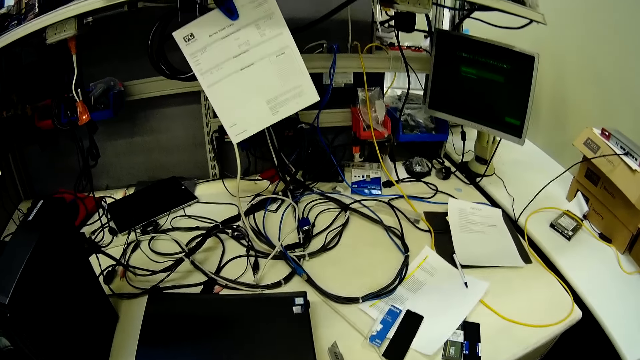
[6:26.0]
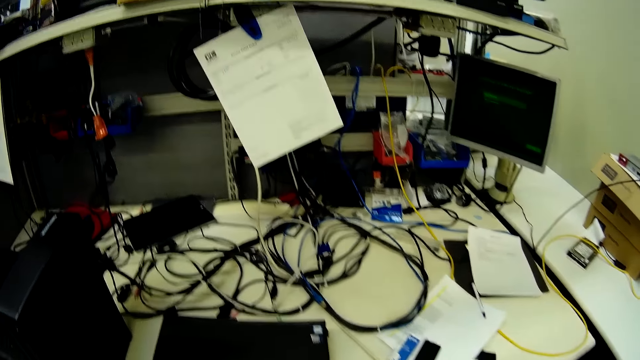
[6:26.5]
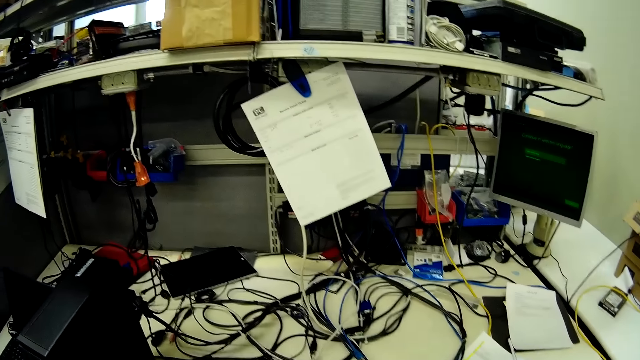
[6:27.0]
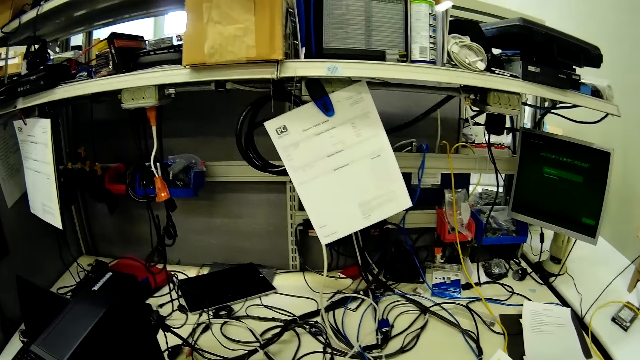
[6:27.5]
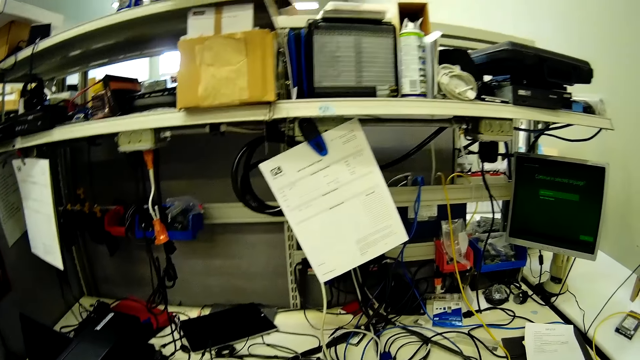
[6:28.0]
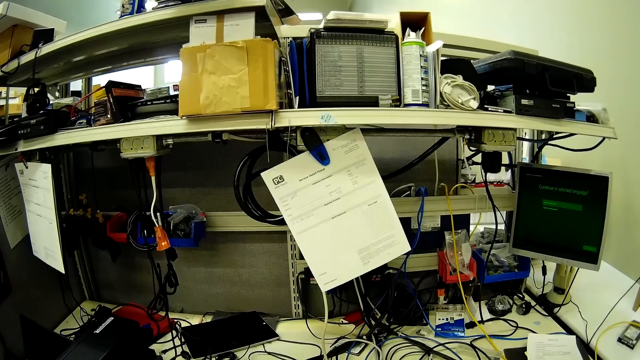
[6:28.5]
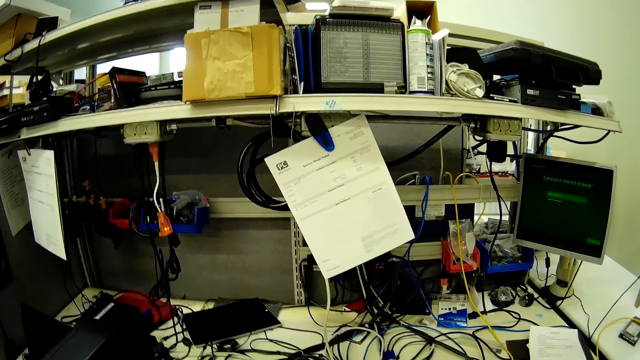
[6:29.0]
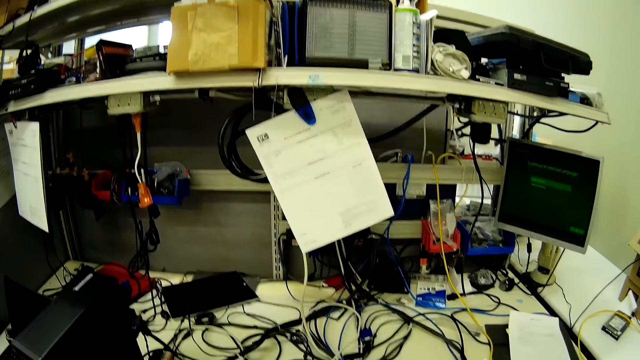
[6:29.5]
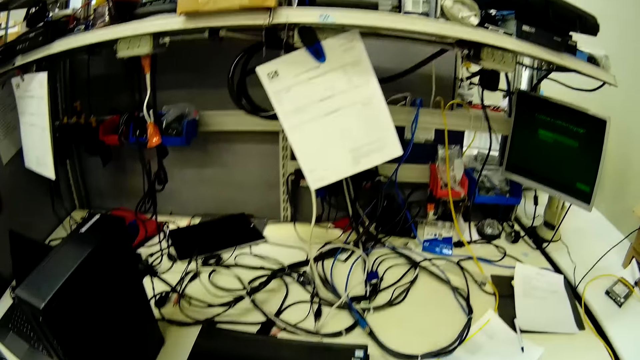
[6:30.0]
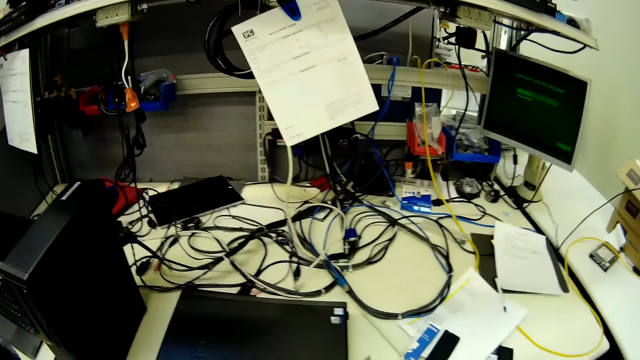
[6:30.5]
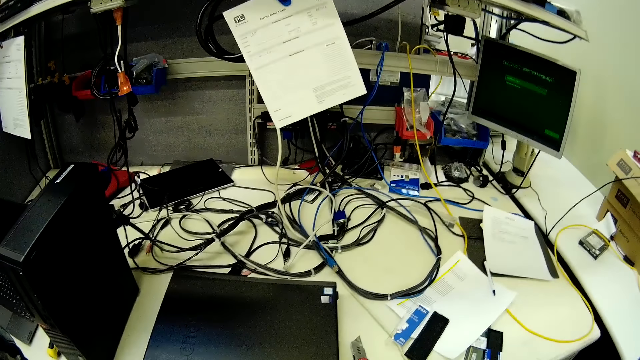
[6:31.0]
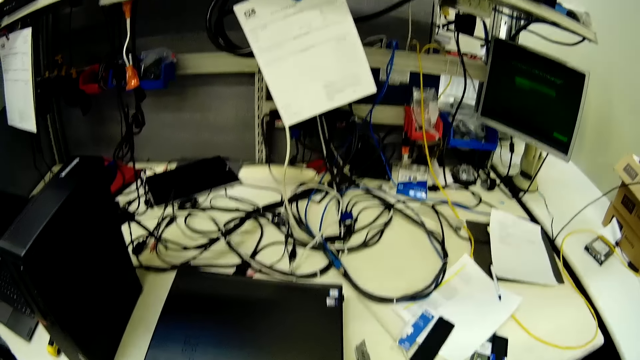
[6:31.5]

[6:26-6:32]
The camera wearer turns the head.

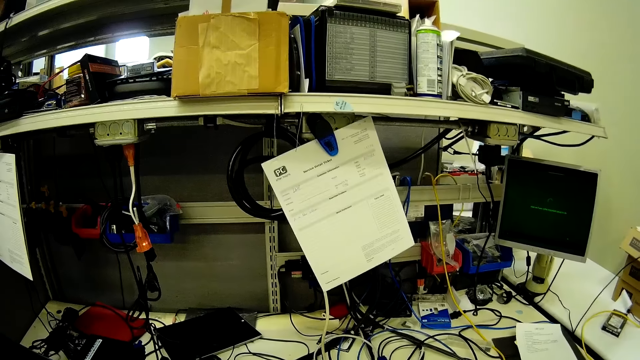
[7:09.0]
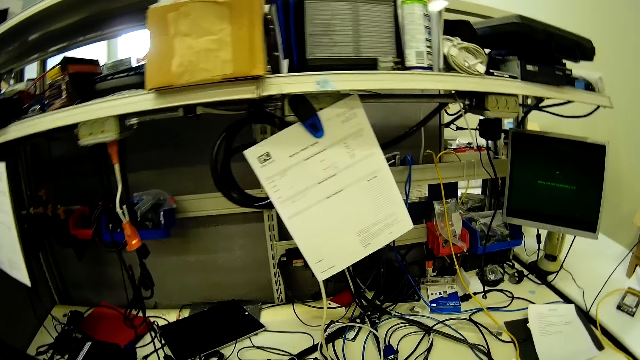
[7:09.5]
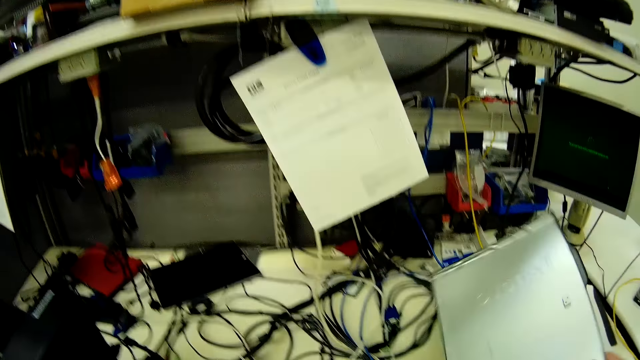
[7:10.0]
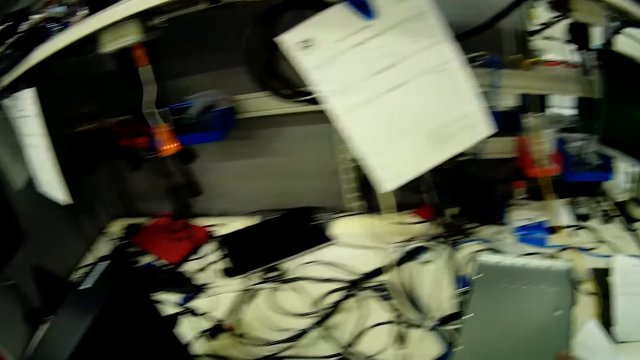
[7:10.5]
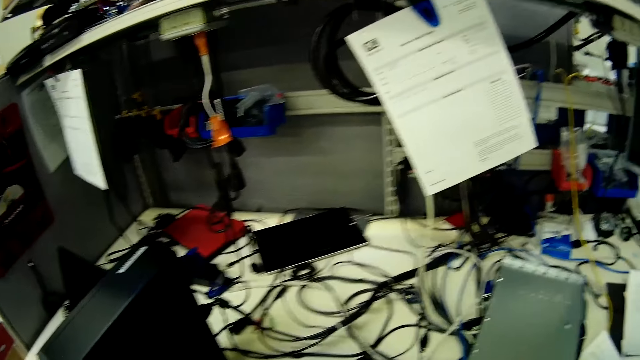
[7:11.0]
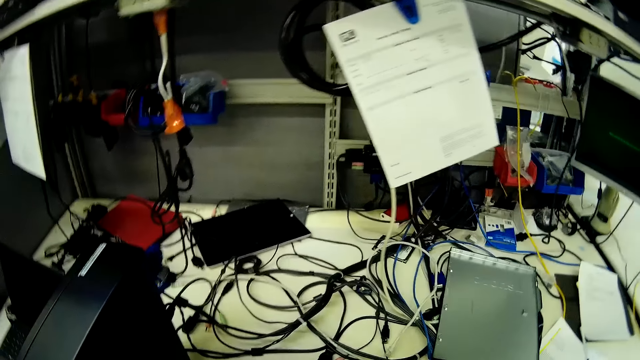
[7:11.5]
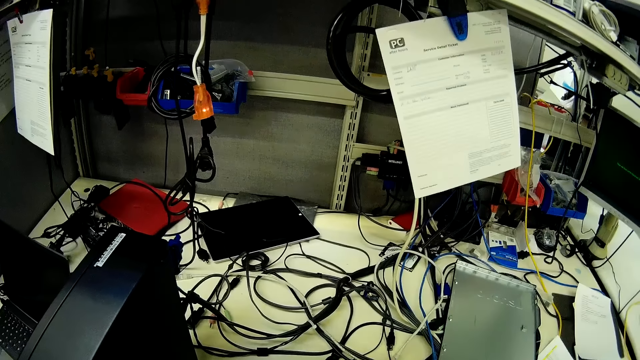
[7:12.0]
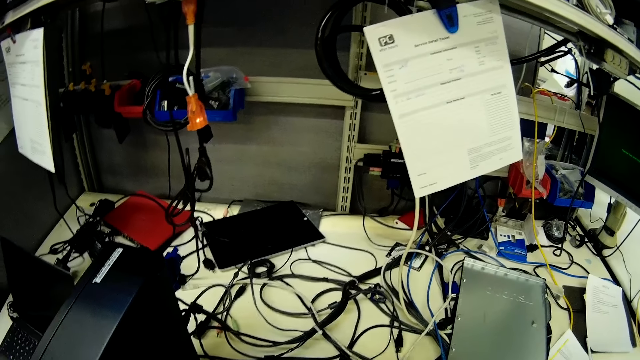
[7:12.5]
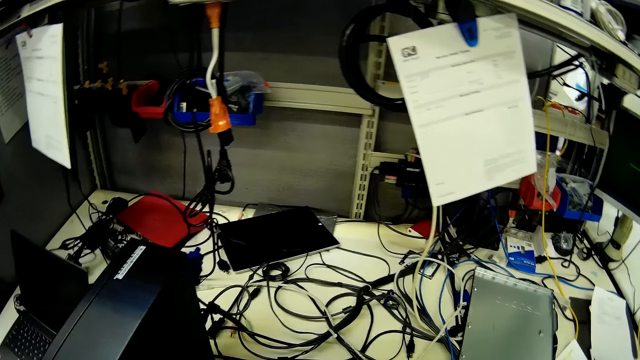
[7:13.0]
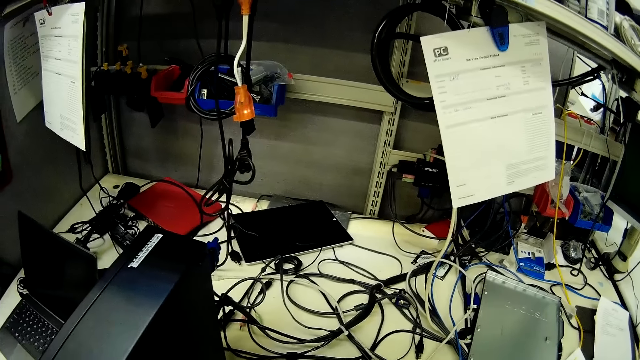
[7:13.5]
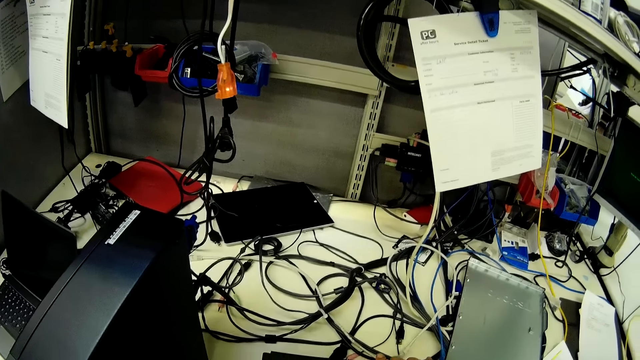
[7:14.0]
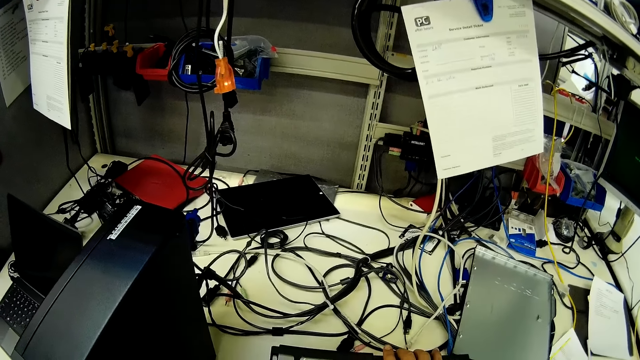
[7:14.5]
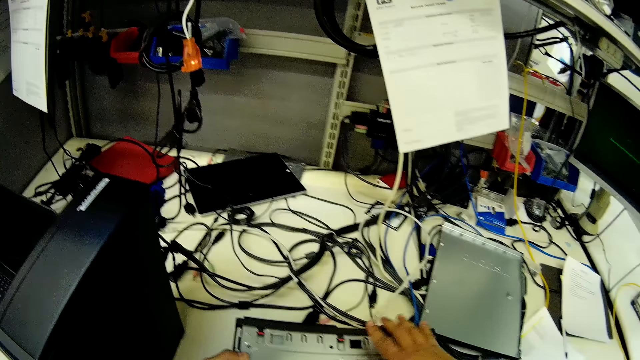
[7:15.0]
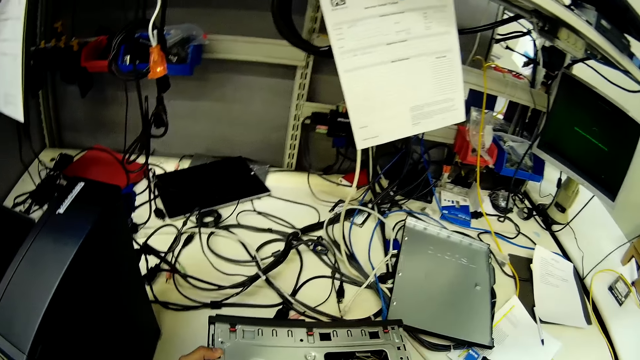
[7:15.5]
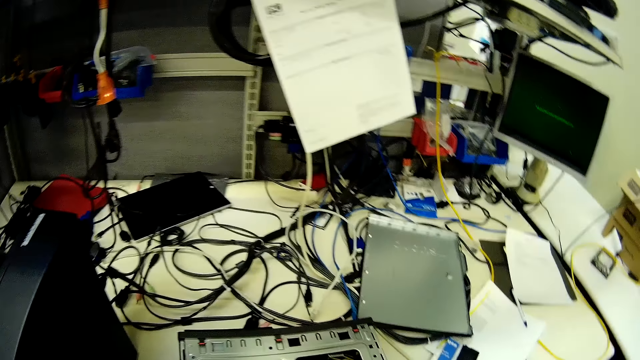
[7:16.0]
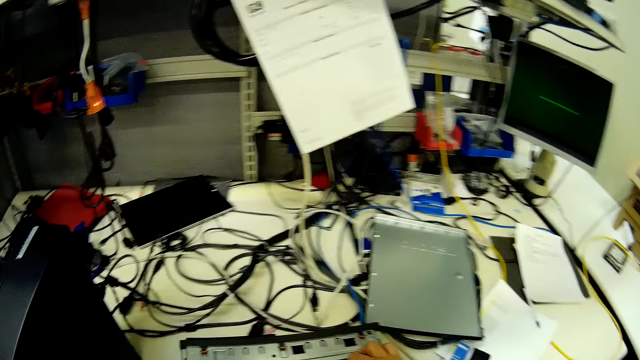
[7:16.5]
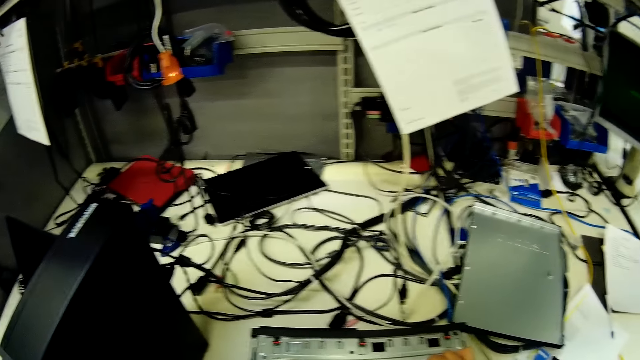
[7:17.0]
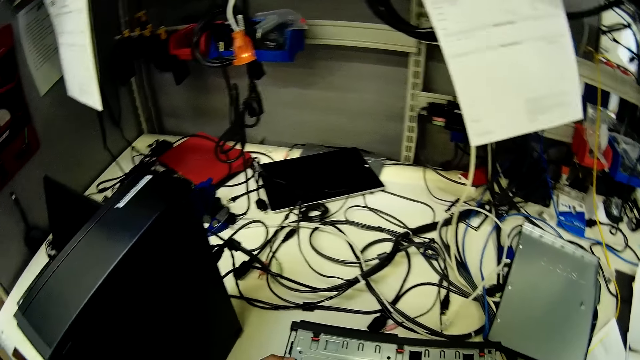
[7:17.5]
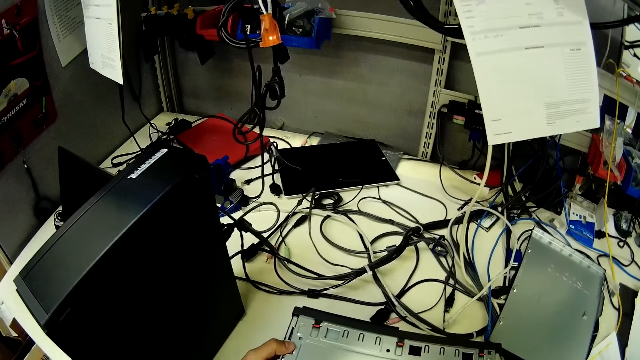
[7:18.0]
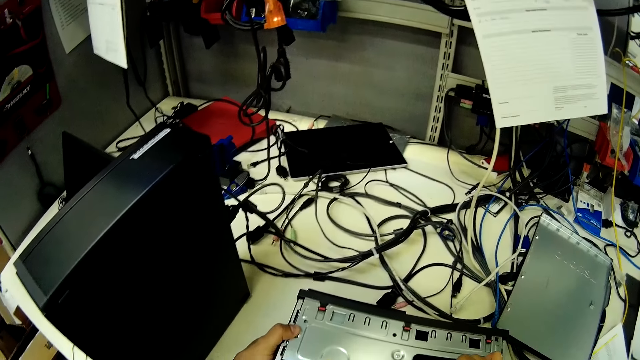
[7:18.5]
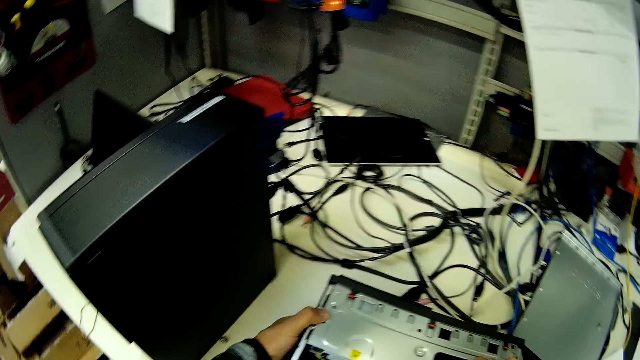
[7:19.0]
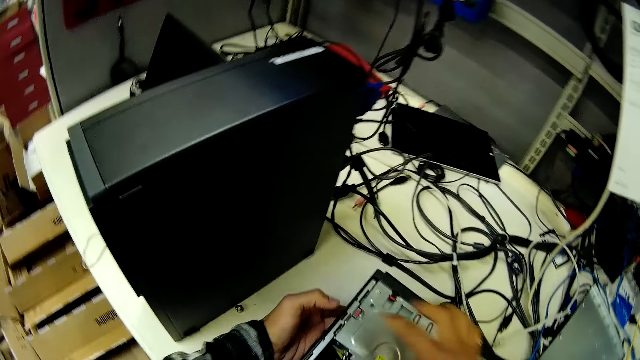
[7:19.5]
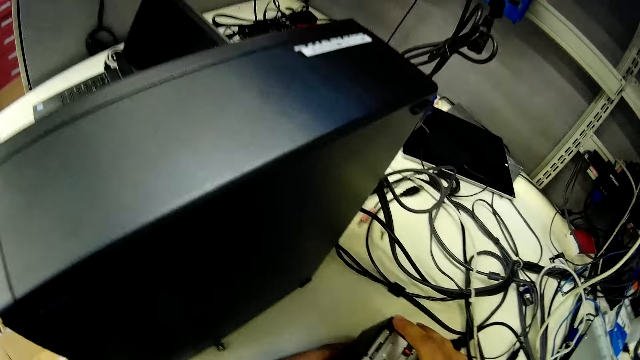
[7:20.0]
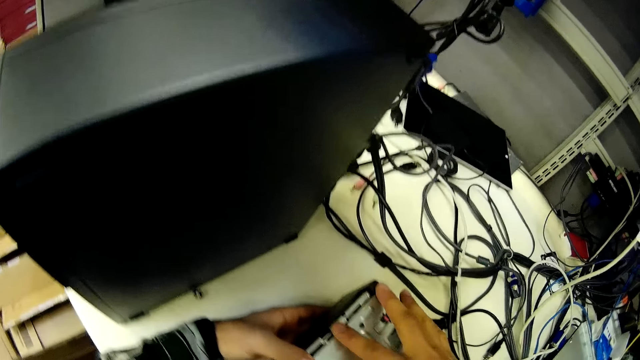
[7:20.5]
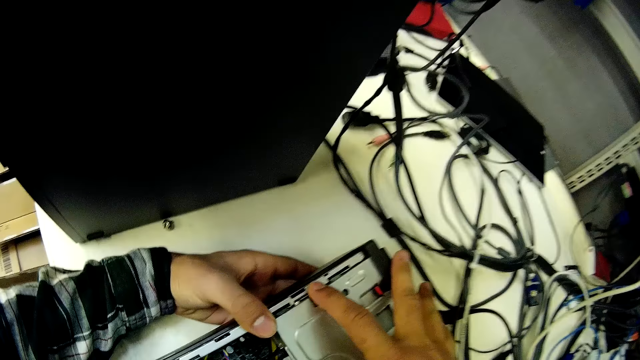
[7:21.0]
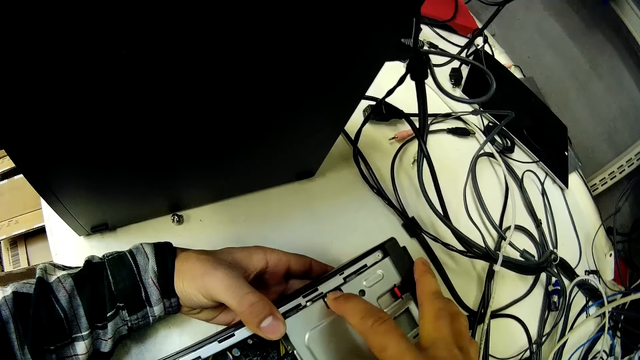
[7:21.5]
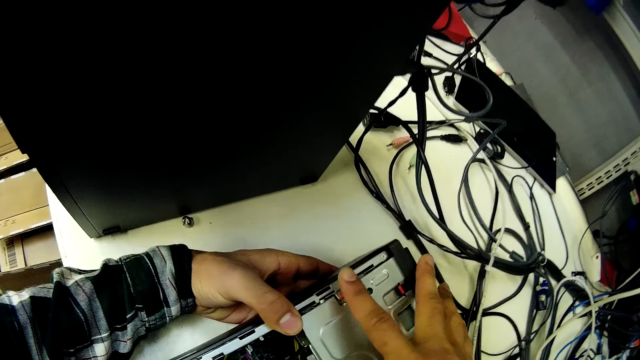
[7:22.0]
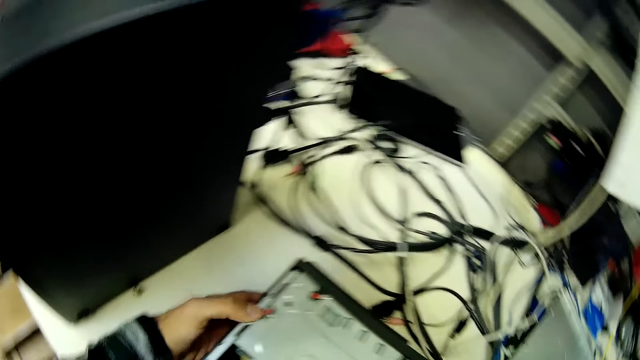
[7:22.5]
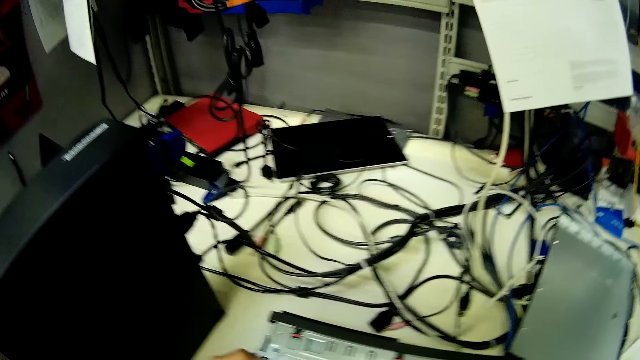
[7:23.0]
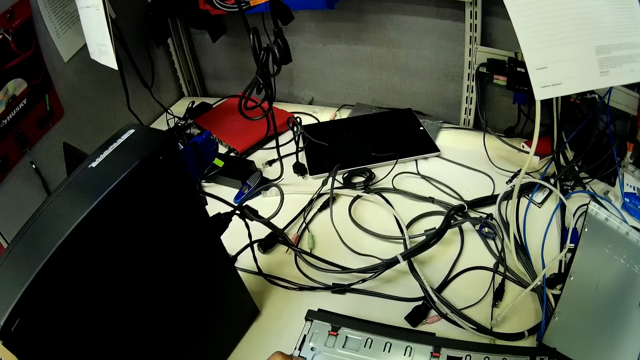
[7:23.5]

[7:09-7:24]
The camera wearer puts the computer case on the table. They open the CPU. They turn the head. They touch the machine on the table.
